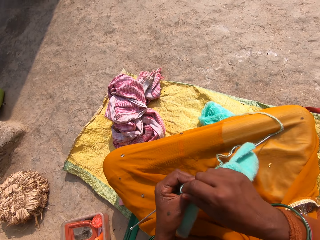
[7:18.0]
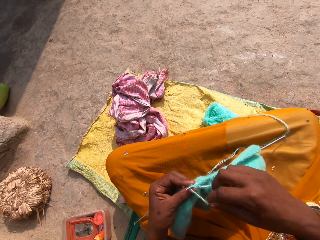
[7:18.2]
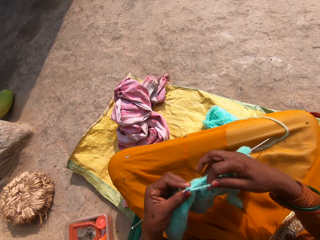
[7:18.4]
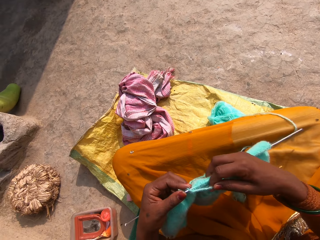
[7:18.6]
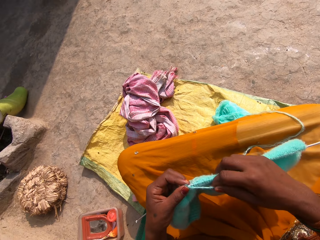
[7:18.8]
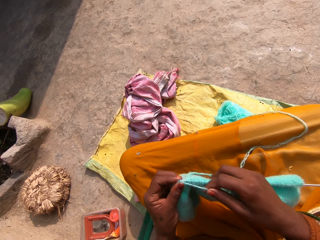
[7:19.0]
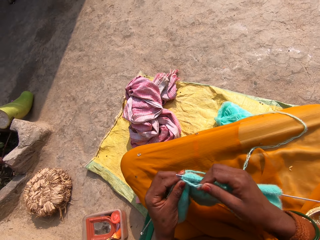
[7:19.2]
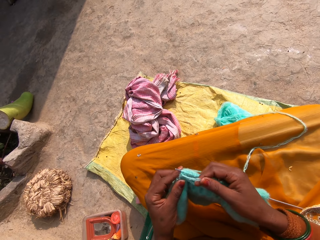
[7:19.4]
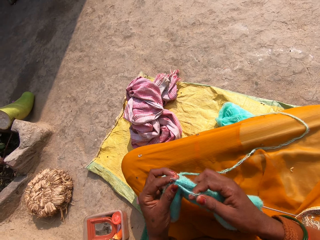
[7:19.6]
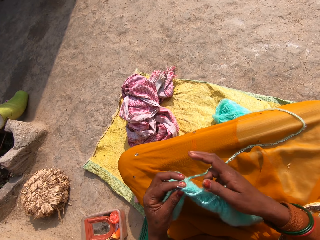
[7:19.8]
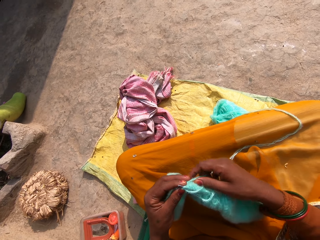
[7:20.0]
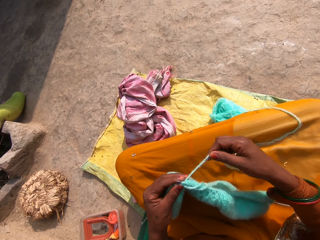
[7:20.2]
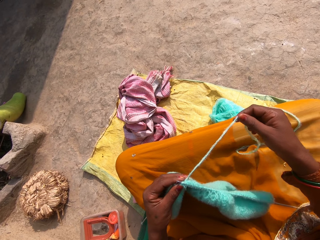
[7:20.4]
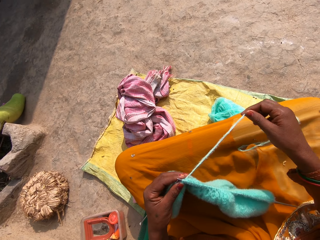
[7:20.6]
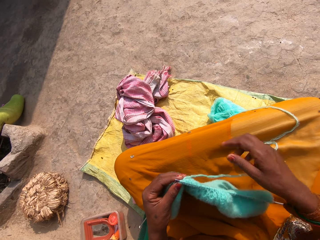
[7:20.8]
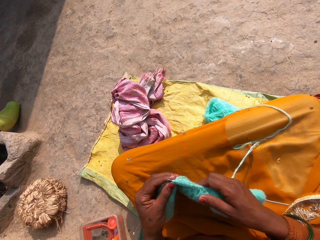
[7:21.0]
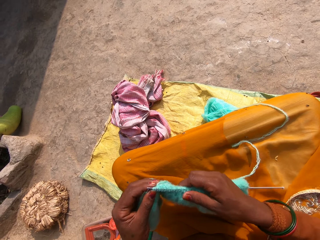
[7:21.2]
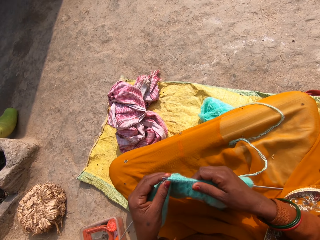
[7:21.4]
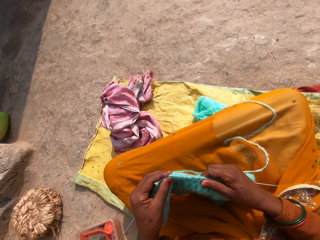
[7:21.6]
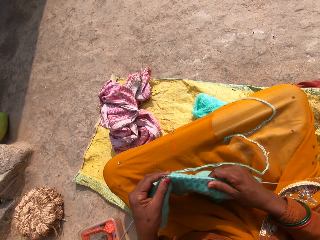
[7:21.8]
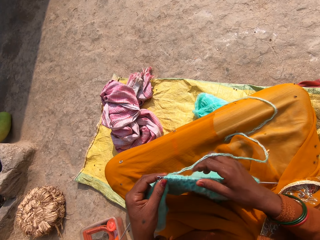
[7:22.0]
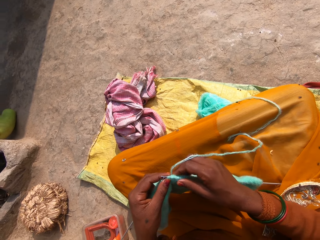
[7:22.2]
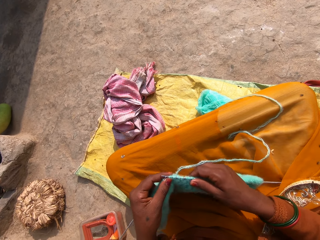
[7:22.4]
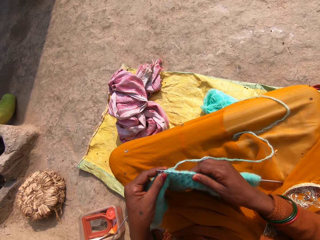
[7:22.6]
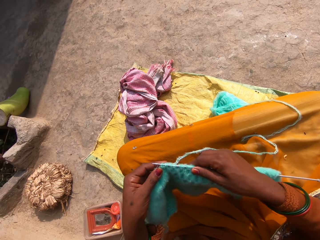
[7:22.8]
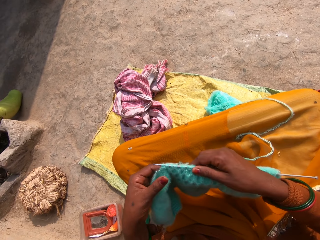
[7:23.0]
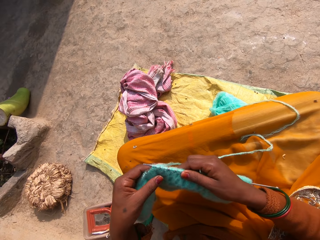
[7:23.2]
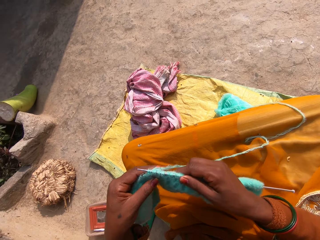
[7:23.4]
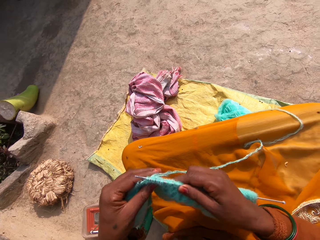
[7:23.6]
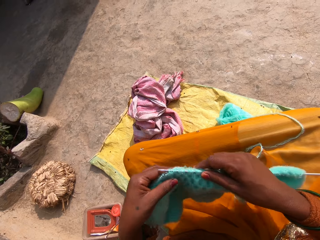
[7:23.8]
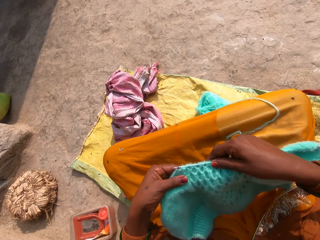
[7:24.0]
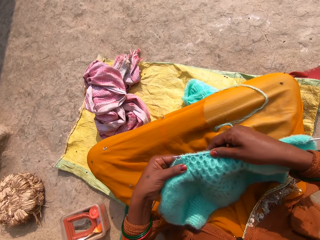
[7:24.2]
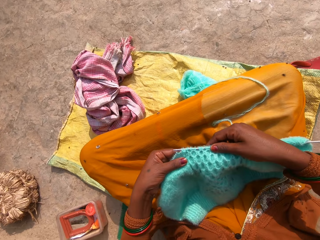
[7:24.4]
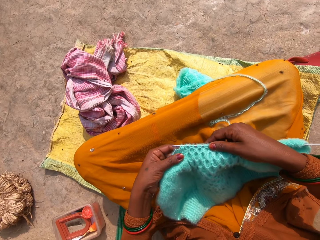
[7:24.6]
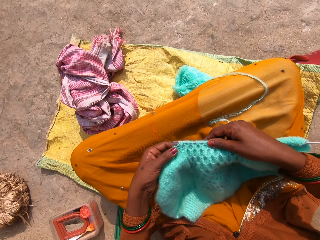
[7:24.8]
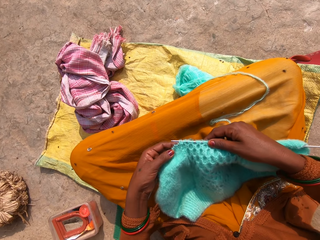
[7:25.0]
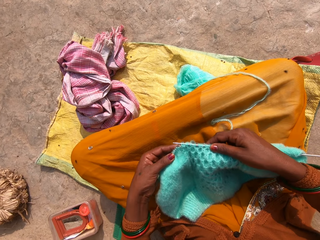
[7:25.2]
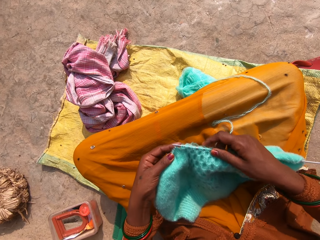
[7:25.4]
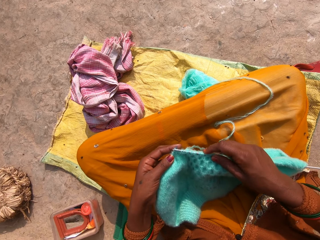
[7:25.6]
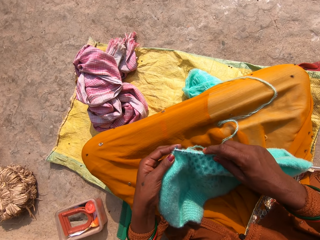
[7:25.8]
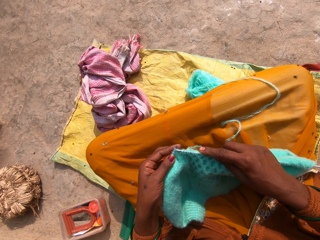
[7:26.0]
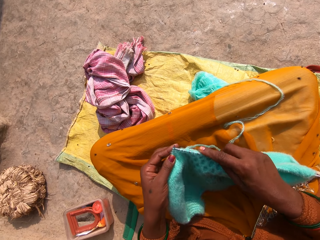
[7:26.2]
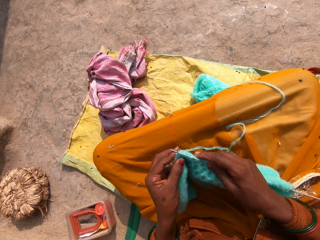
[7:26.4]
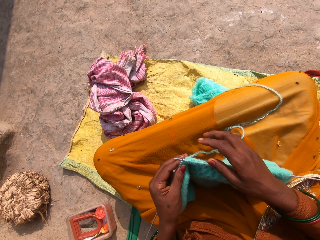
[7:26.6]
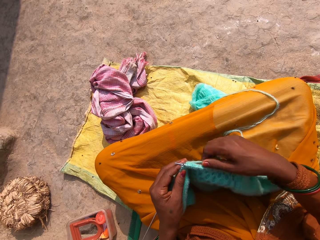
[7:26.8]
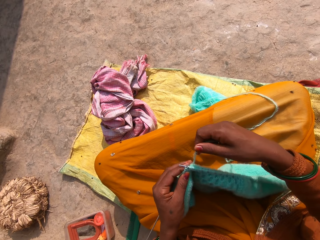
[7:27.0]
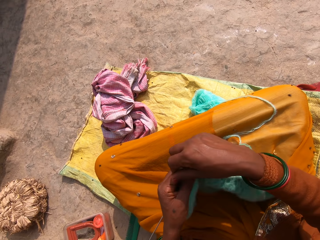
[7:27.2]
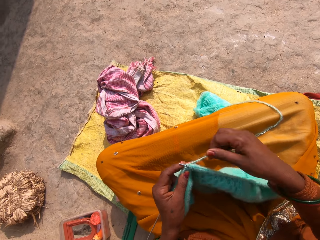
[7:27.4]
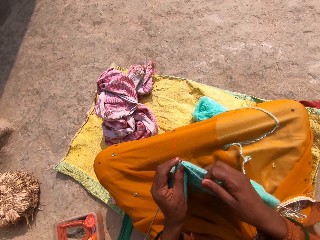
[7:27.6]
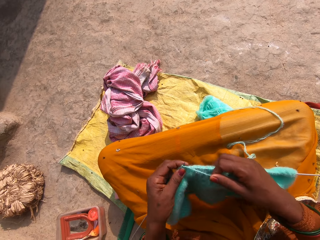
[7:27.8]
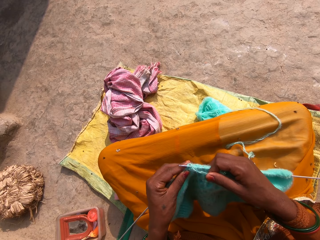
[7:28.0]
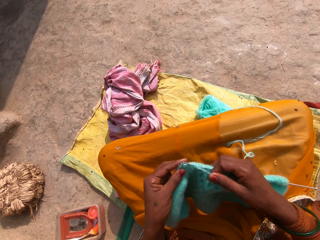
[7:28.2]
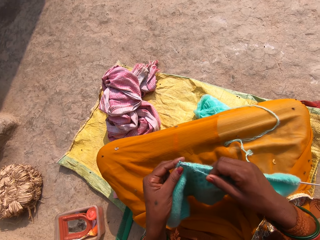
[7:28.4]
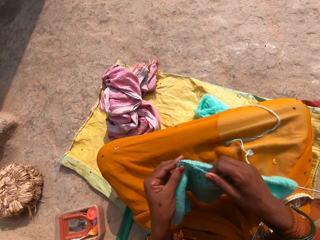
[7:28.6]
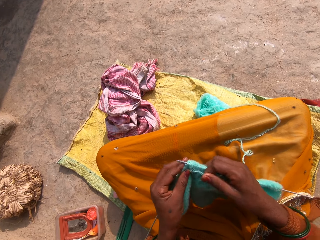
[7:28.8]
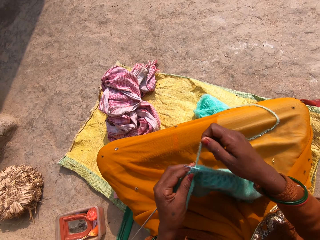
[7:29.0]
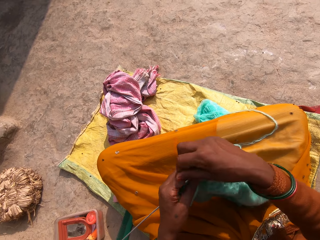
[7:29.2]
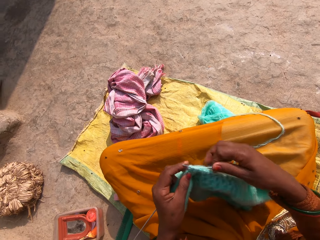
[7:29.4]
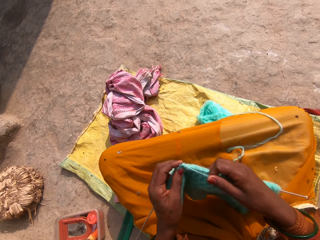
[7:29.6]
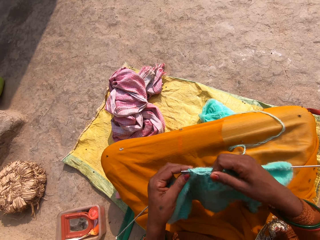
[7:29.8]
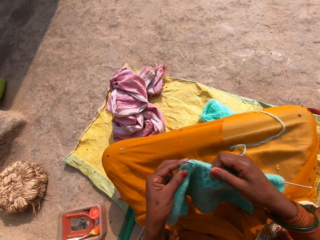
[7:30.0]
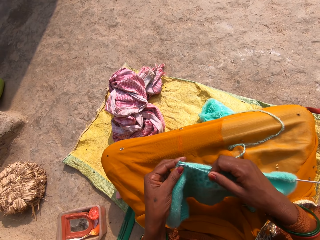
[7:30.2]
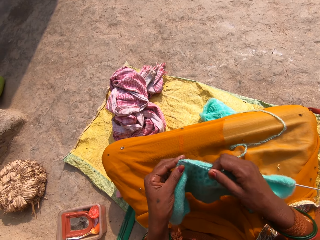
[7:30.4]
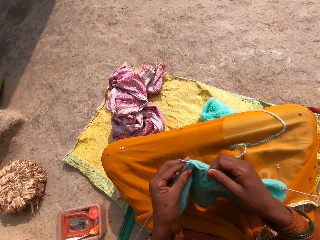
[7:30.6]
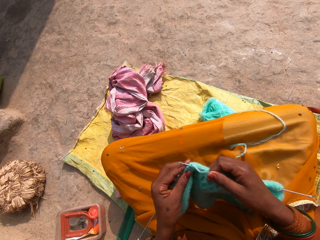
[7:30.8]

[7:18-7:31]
The camera wearer holds a thread. They roll the thread on a crochet. They move hands while knitting. They drop the thread on the lap. They hold the thread, pull the thread. They drop the thread on the lap. They hold a knitted fabric. They move hands. They place the knitted fabric on the lap. They move a hand on the fabric. They adjust the fabric on the knitting pins. They move up the knitted fabric. They move down the knitted fabric. They move the knitted fabric. They knit the fabric with the knitting pins and the yarn. They move hands from the fabric. They hold the thread, lift the thread. They roll the thread on the crochet. They knit while moving hands. They lift the thread. They roll the thread on the crochet. They move hands while knitting.

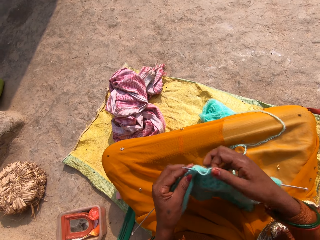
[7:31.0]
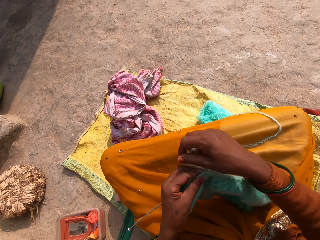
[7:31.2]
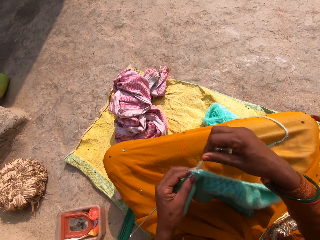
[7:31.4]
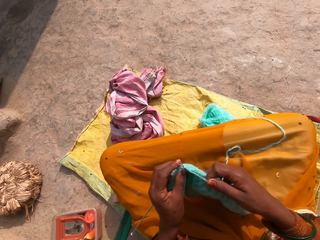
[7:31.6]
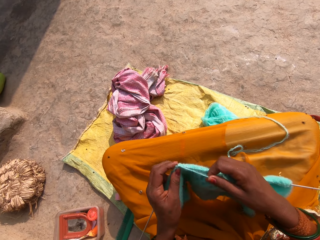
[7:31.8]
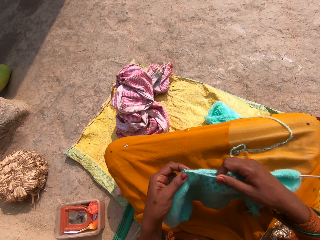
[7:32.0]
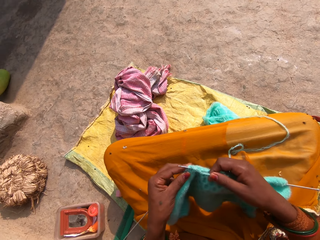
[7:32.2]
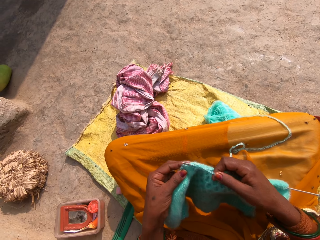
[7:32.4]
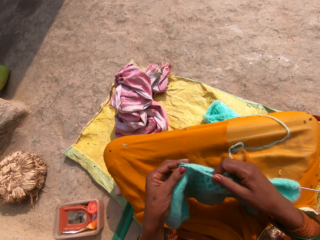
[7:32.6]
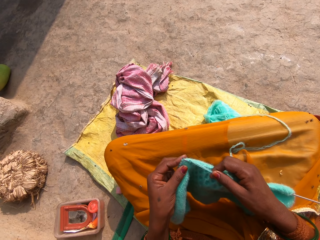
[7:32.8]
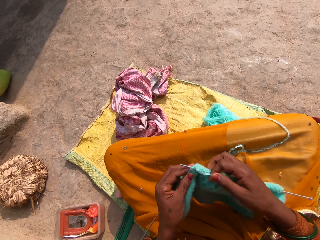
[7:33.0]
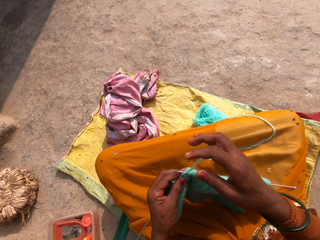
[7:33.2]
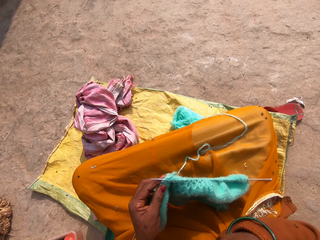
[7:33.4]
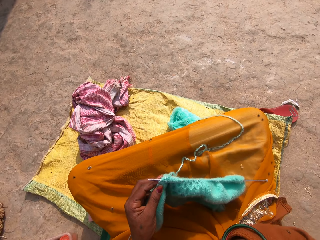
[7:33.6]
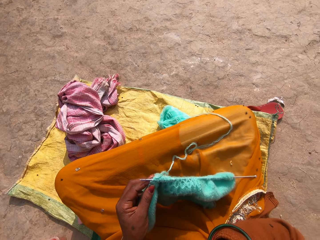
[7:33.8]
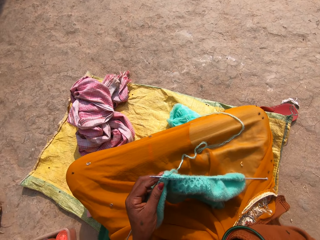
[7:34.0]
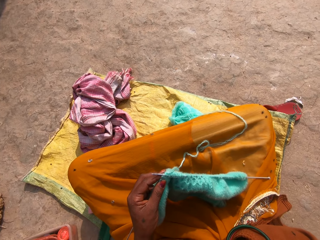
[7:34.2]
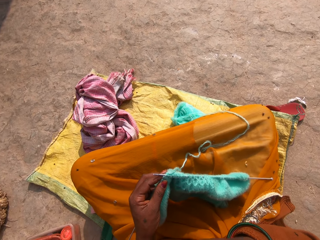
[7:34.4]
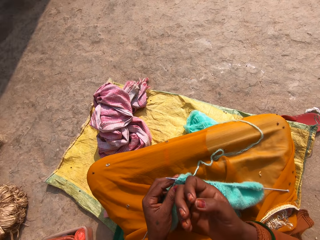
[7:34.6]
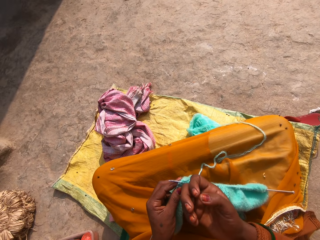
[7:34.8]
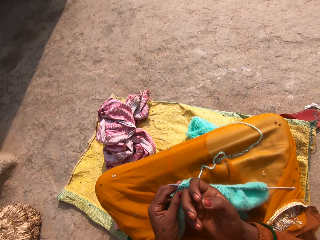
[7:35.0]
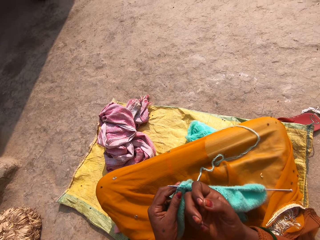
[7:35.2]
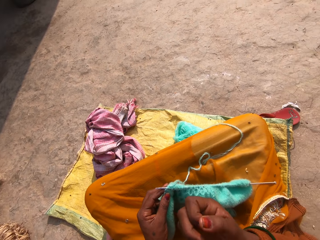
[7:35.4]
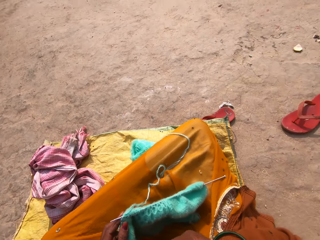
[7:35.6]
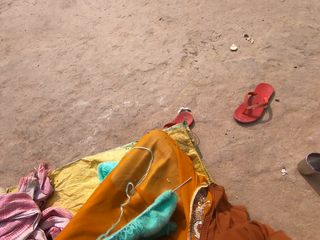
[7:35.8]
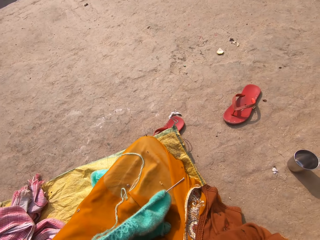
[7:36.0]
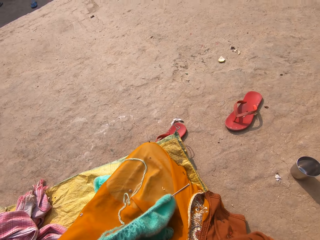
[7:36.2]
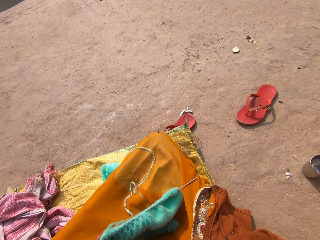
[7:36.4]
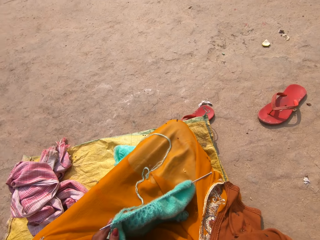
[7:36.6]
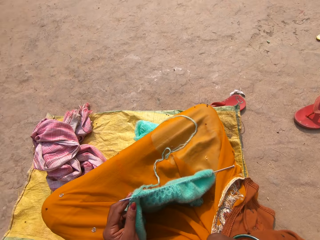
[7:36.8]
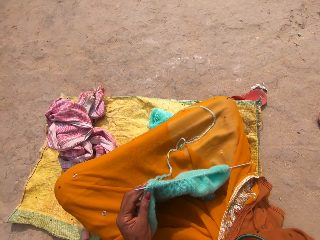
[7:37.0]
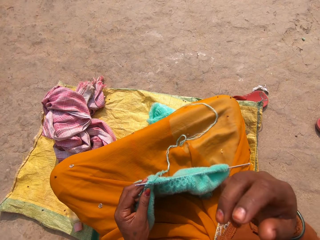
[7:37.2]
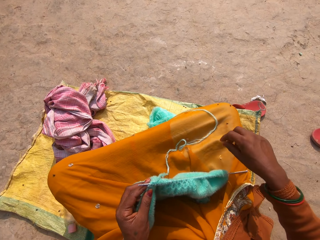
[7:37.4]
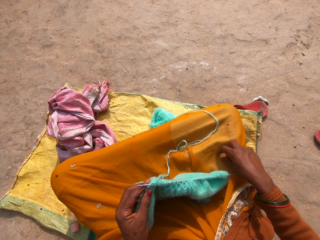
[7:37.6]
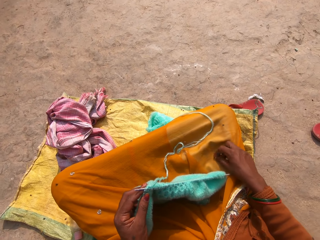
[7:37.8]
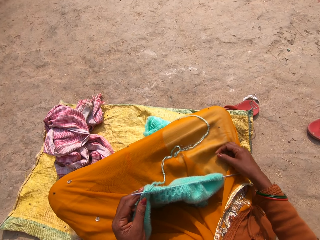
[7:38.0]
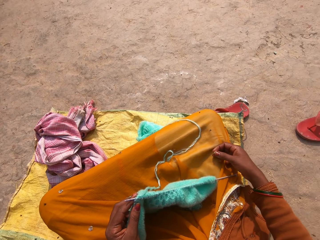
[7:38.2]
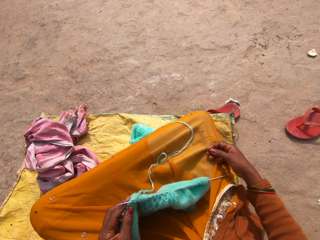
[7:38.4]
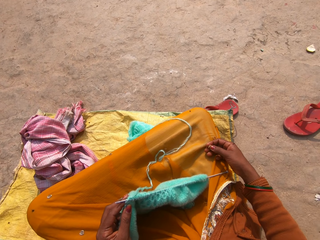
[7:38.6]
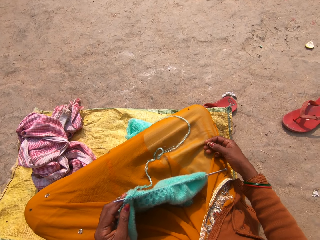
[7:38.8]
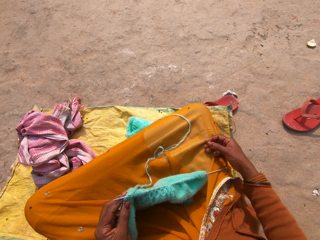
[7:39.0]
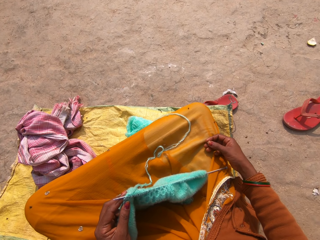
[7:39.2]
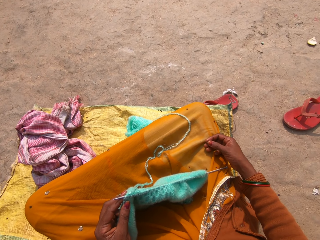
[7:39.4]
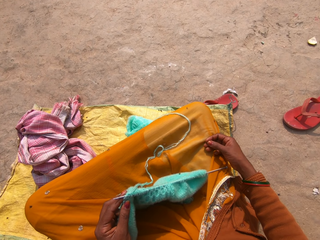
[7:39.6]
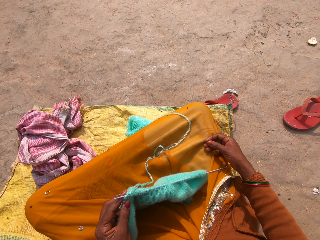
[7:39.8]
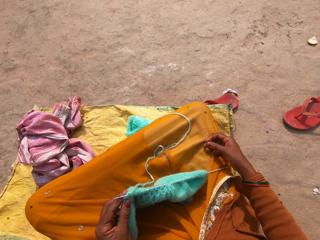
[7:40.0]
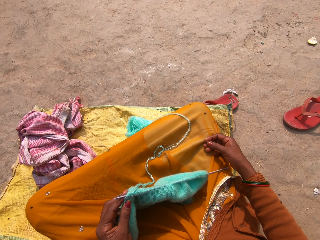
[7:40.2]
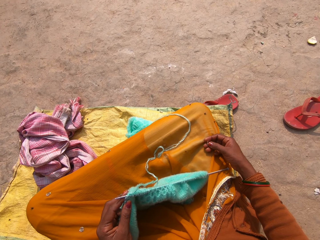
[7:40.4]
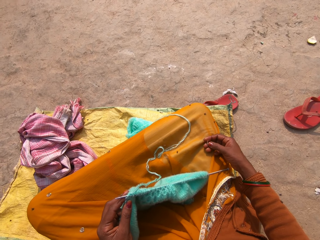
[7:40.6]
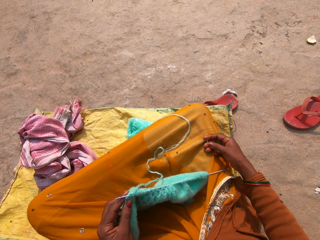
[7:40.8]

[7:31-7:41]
The camera wearer holds up a thread. She rolls the thread on a crochet. She moves hands while knitting. She throws up the thread. She raises her right hand to her face. She adjusts the camera. She looks around. She holds the hand up. She glances at her right hand. She raises her right hand to her face. She looks around. She places the hand on the lap. She picks dirt from her cloth. She turns the hand. She stares down.
